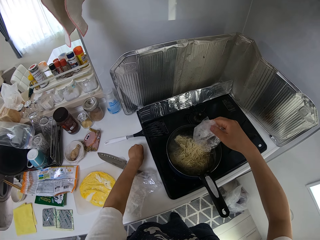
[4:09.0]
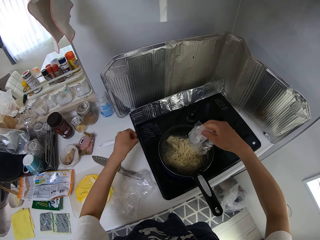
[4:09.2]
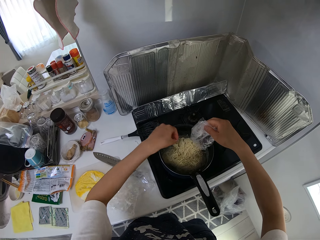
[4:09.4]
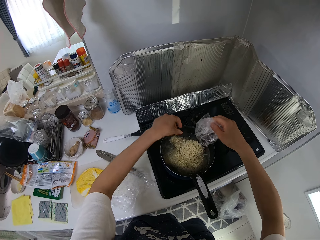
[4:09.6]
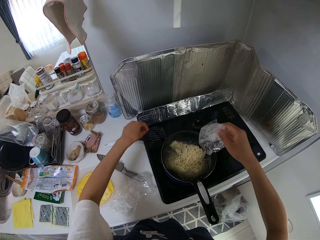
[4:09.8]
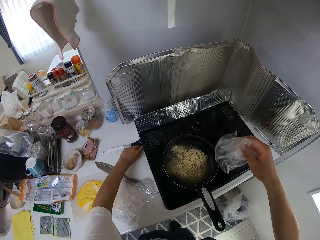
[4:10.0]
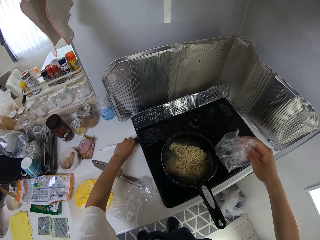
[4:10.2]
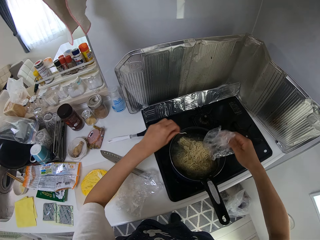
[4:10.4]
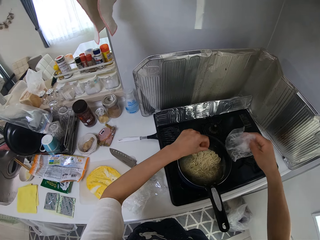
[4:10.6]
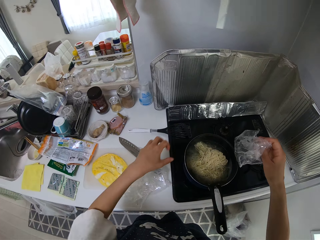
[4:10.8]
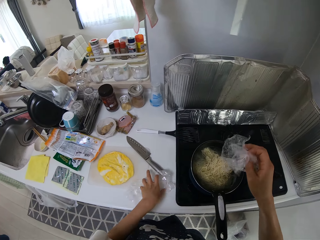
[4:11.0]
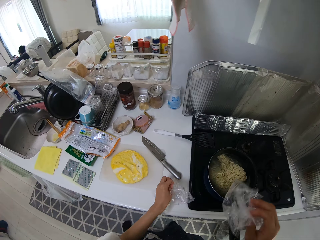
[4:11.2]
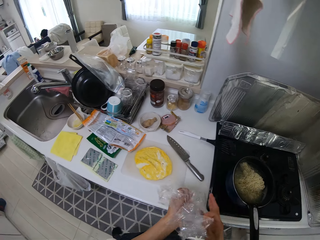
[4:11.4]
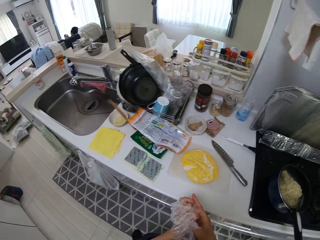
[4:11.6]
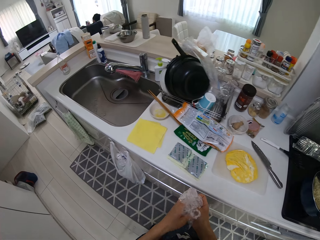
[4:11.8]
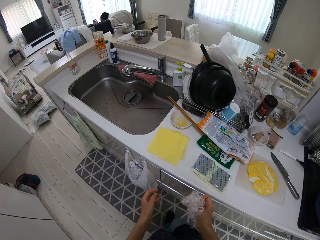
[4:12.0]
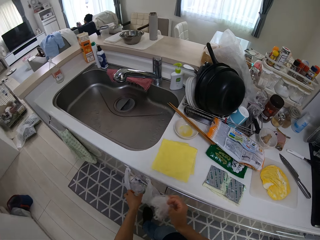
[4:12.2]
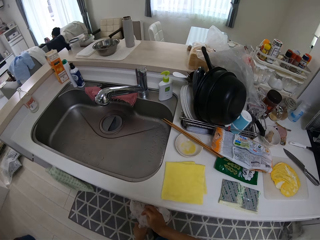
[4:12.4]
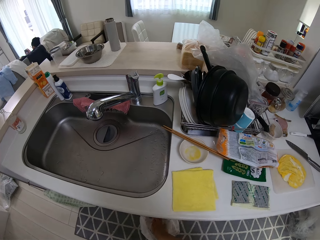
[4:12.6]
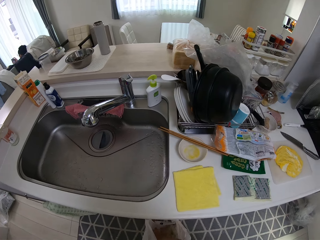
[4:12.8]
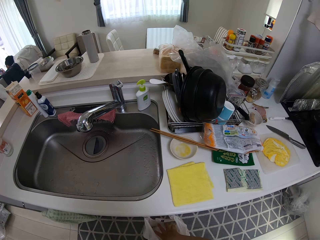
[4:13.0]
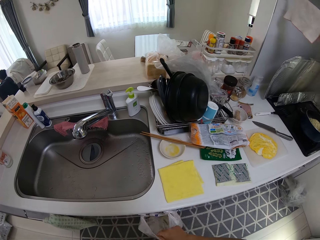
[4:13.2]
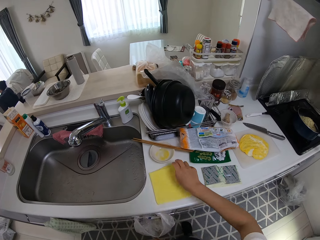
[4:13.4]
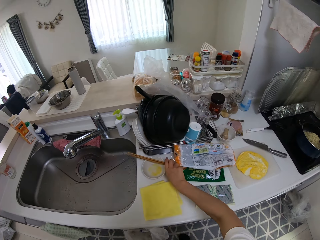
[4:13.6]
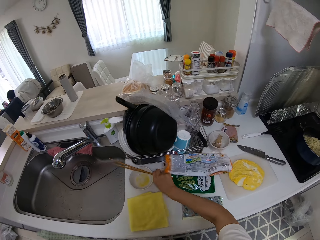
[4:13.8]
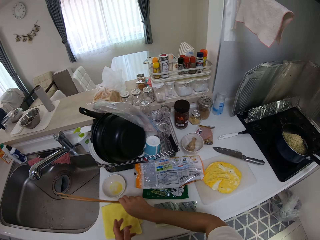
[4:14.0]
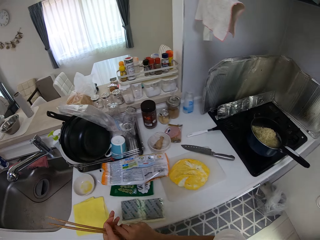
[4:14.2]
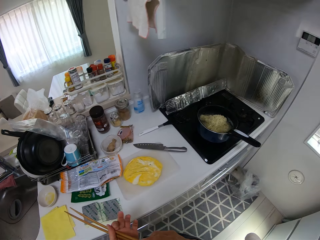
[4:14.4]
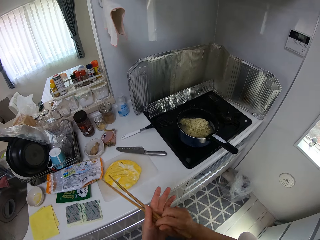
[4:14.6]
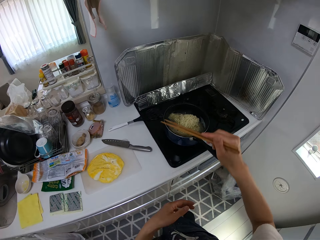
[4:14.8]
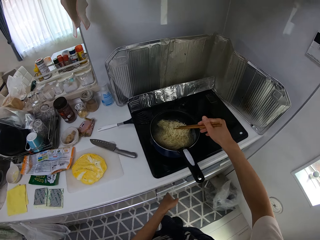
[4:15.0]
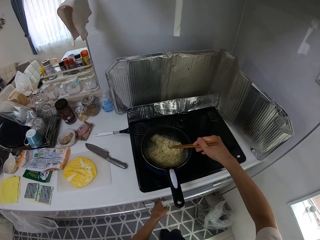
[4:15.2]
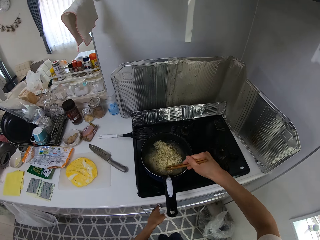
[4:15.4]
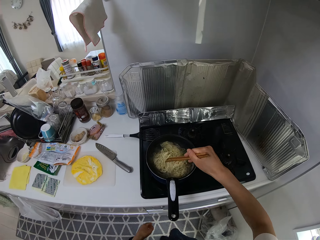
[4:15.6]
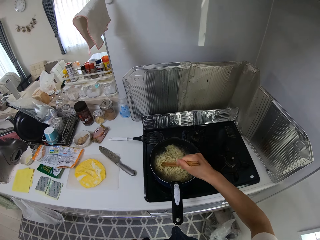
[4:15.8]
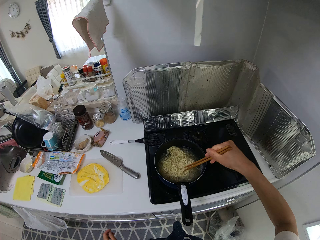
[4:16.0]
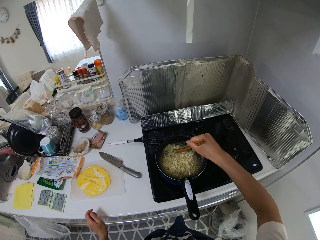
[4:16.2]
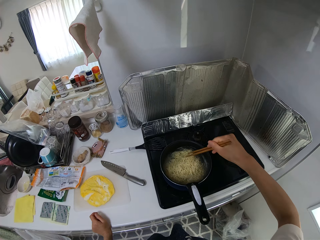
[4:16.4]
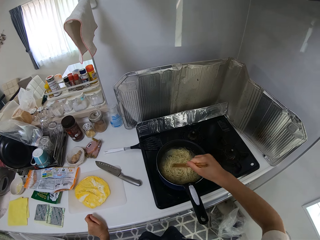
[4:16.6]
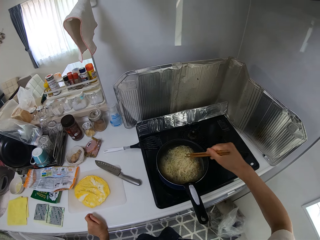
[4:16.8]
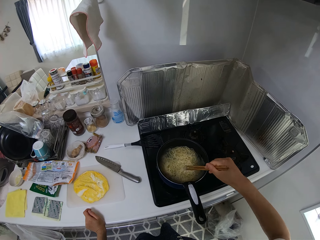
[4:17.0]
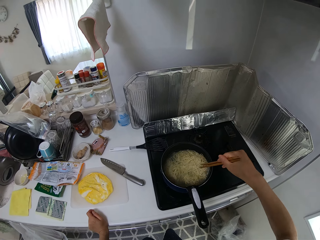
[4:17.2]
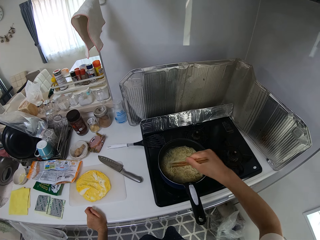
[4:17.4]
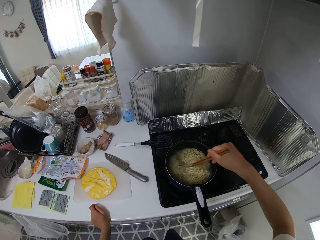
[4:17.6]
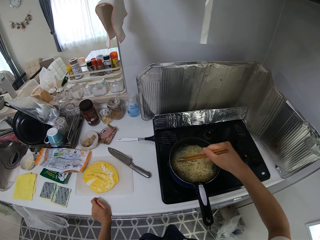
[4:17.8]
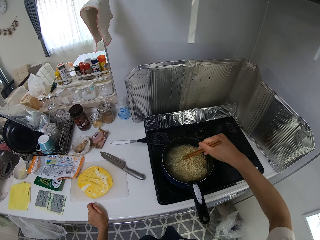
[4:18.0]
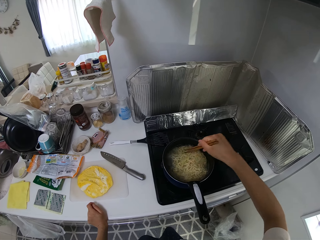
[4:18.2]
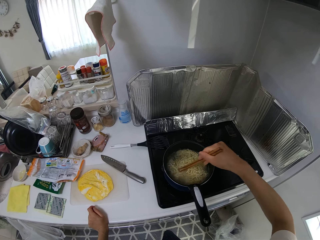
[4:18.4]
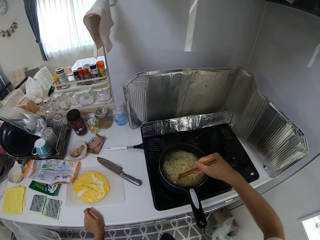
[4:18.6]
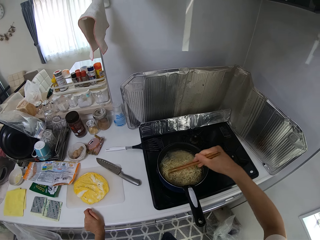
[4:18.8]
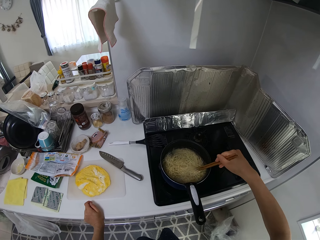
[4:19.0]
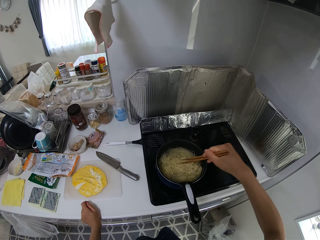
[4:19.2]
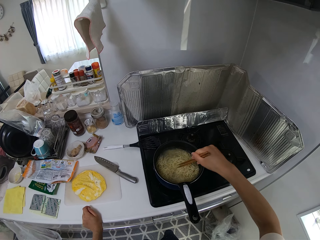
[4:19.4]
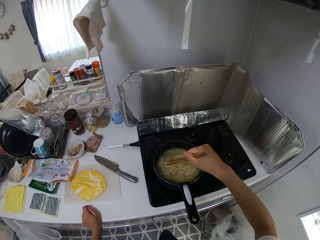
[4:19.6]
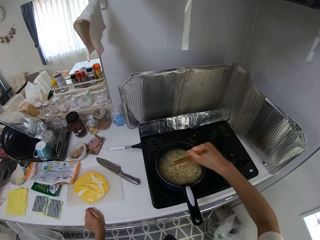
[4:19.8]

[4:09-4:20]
The camera wearer picks pasta. They put the pasta in a pan. They pick the pasta, put the pasta in the pan. They pack the noodle wraps on the cabinet. They walk around the kitchen. They drop the noodle wraps into a nylon on the cabinet. They pick up the chopsticks on the plate on the cabinet. They walk around the kitchen. They stir the noodles in the frypan with the chopsticks.

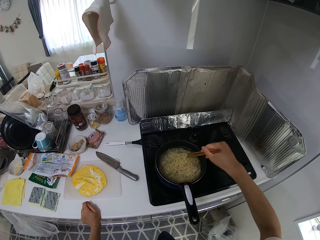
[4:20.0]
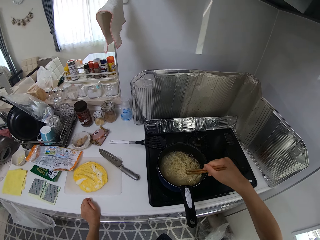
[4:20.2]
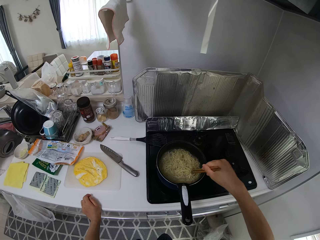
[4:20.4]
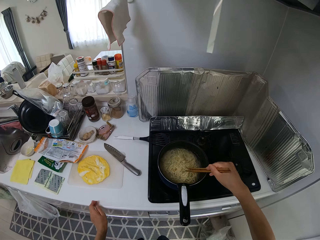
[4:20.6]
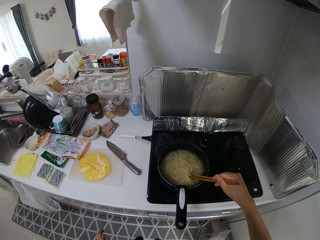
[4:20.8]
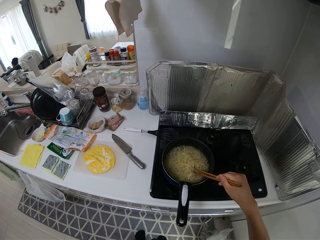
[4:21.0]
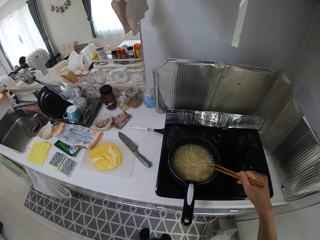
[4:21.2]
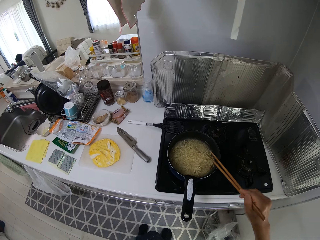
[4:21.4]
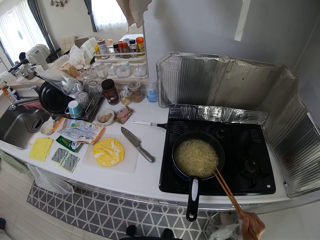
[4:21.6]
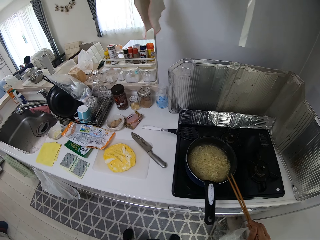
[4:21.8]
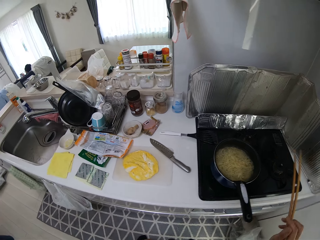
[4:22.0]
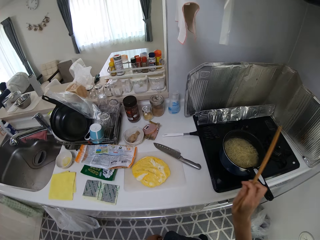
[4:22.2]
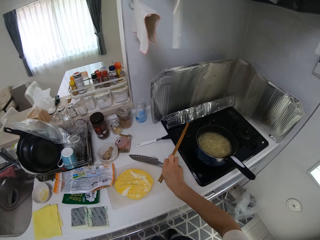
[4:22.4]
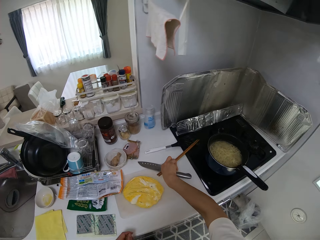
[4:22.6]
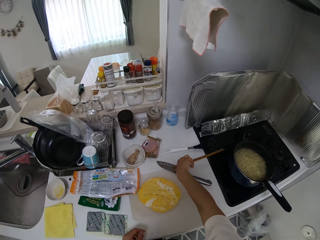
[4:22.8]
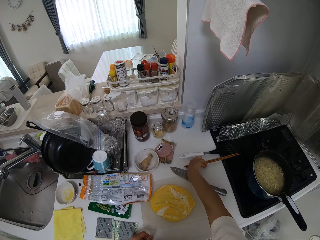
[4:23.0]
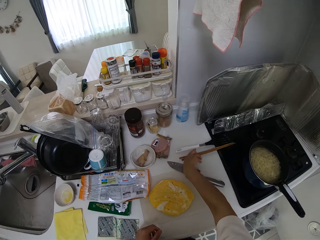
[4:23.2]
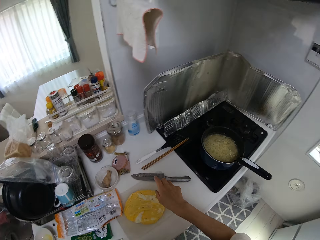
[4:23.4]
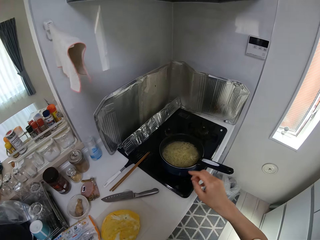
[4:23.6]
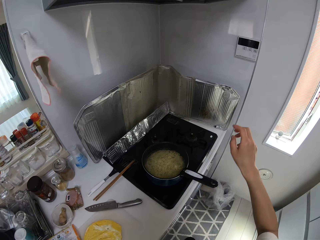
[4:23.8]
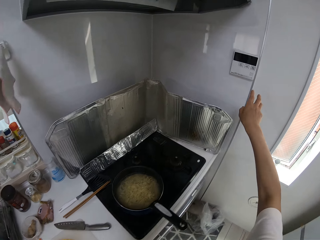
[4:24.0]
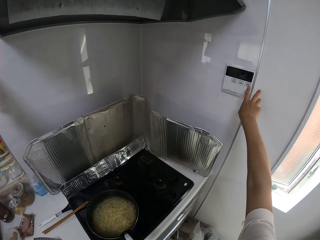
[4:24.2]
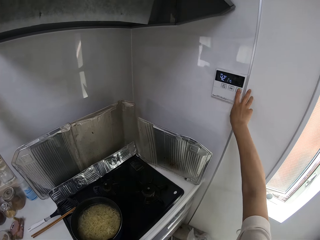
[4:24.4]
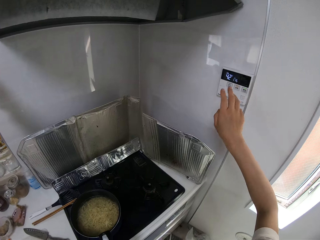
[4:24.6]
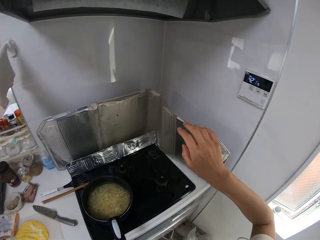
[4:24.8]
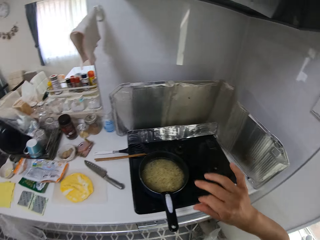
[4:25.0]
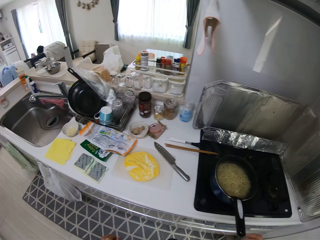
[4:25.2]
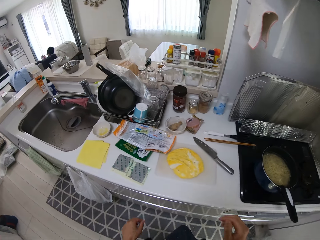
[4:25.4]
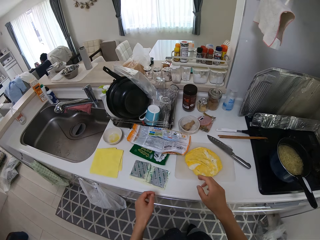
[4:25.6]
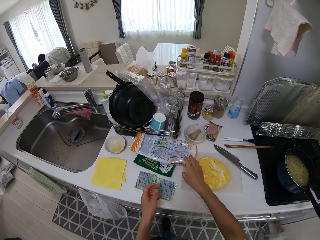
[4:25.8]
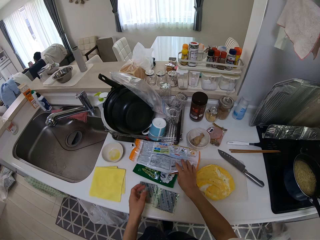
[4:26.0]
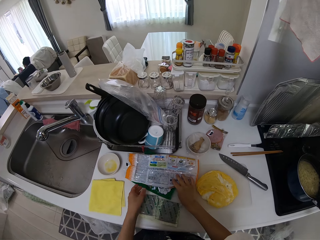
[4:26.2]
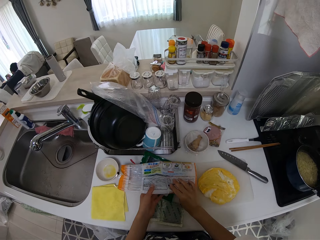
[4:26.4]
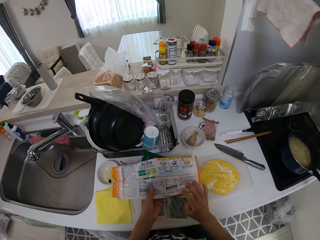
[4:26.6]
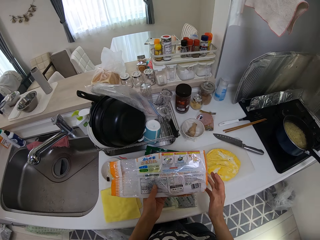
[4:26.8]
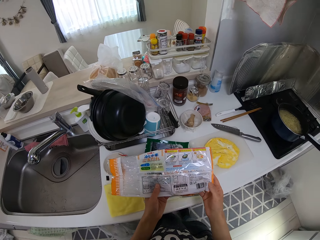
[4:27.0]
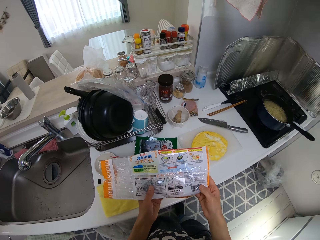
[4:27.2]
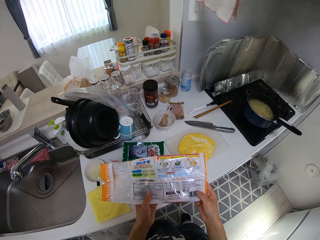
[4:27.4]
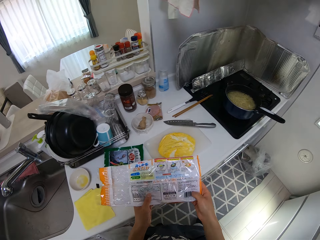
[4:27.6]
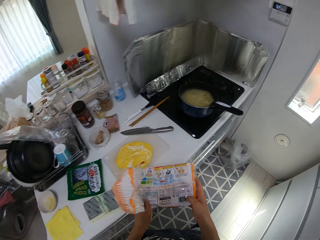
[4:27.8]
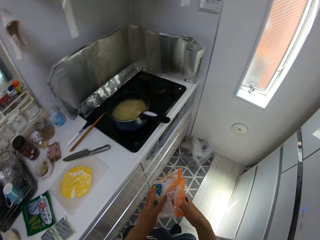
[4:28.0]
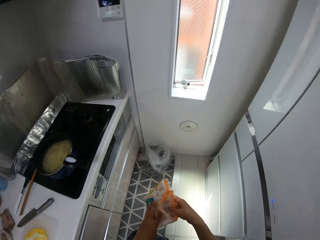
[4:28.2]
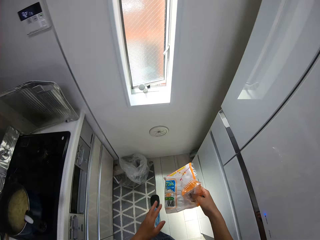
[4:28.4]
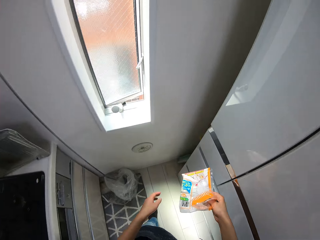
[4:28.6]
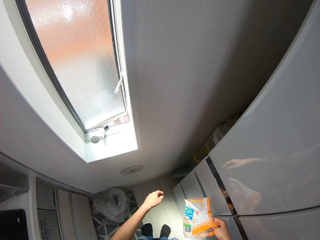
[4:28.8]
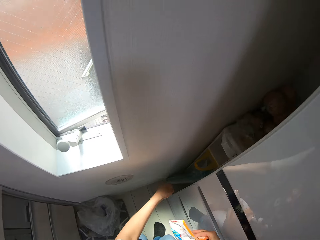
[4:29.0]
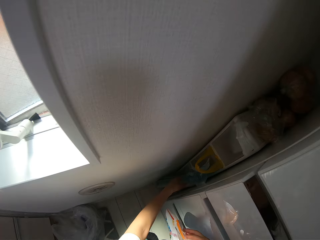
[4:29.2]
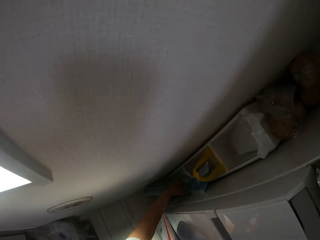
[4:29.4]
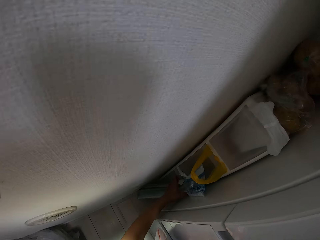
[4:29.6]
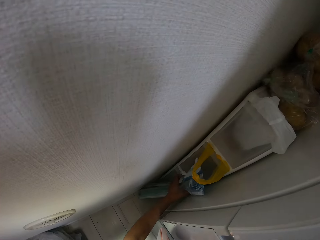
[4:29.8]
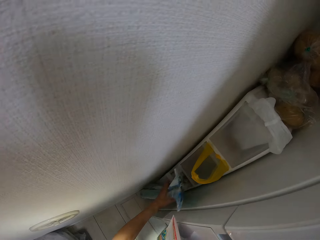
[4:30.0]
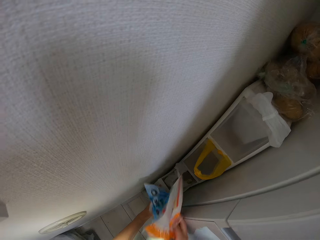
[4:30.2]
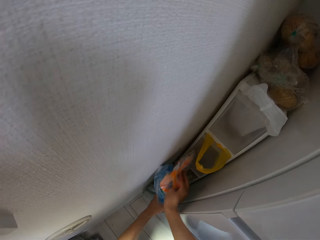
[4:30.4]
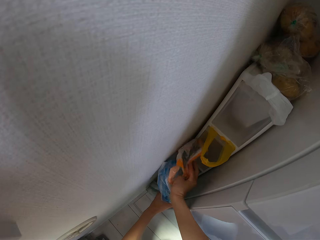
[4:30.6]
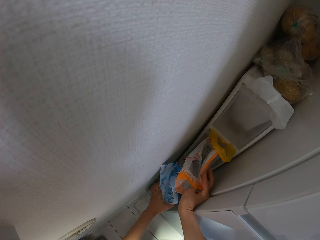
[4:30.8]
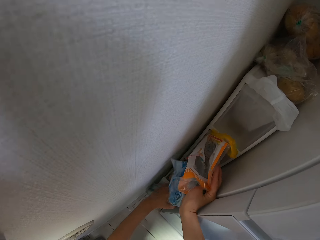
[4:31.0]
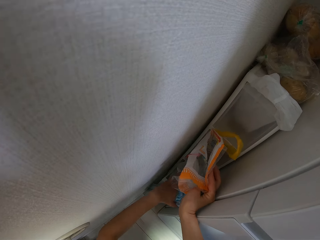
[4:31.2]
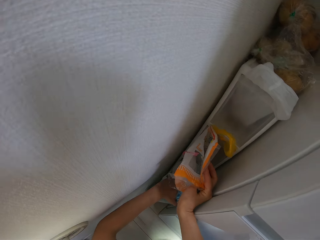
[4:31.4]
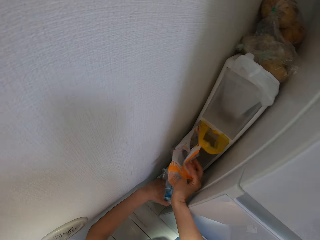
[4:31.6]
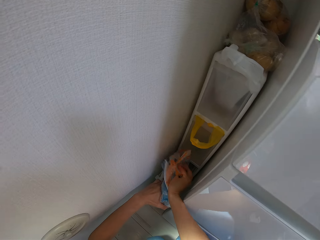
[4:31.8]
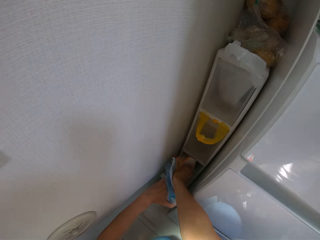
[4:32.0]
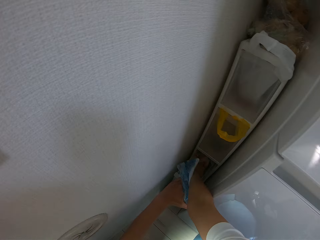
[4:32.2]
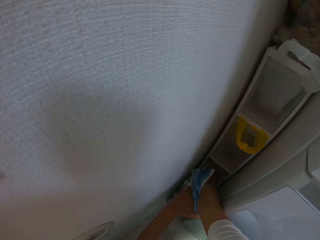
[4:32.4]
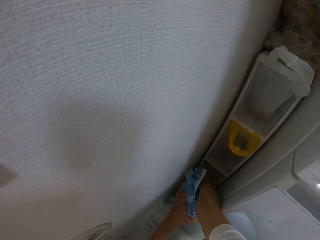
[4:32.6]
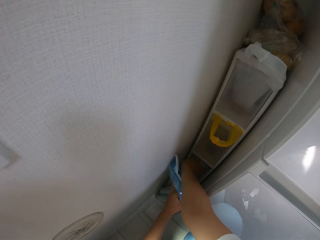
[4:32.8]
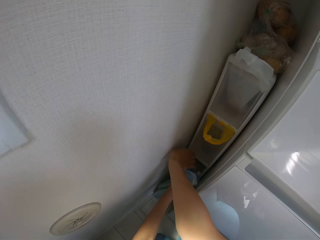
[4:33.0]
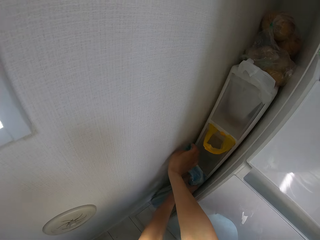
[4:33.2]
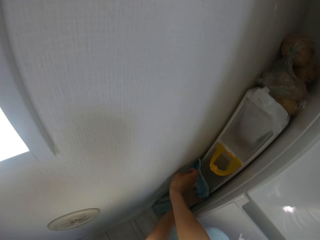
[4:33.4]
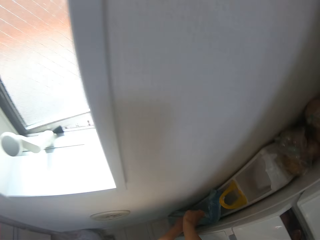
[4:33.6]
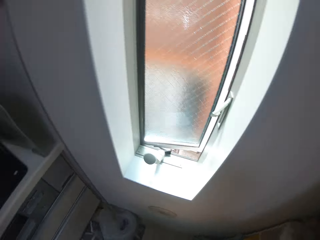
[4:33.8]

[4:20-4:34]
The camera wearer hits the chopsticks on the brim of the frypan on the gas cooker. They lift the chopsticks off the pan. They drop the chopsticks on the cabinet. They press a temperature regulator or button in the kitchen. They pull their hand off the button. They walk around the kitchen. They pick up a nylon on the cabinet. They walk around the kitchen. They fold the nylon with their hands. They hold a paper. They drop the nylon into a waste bin in the kitchen.
